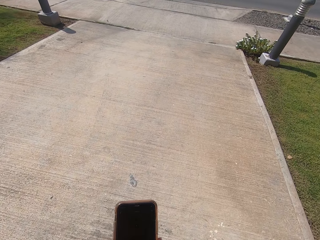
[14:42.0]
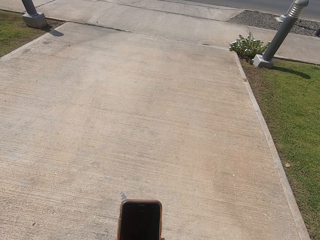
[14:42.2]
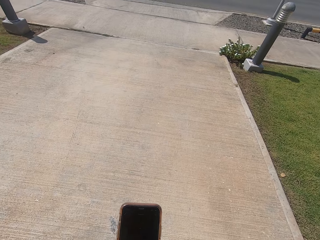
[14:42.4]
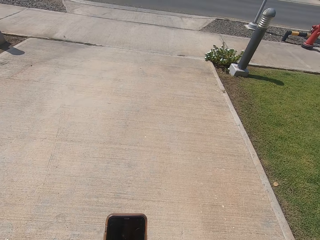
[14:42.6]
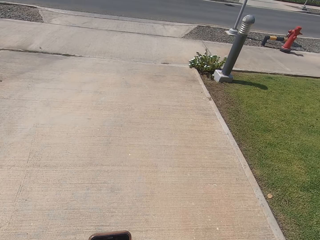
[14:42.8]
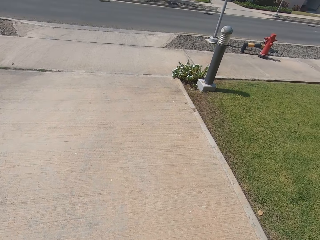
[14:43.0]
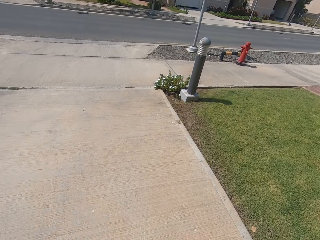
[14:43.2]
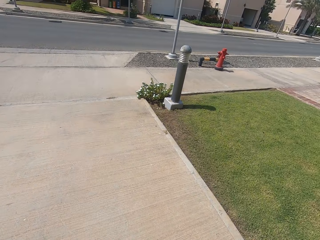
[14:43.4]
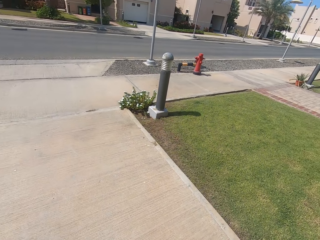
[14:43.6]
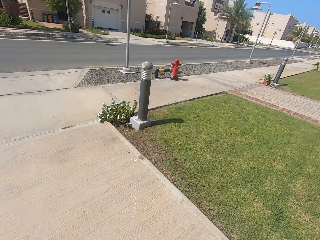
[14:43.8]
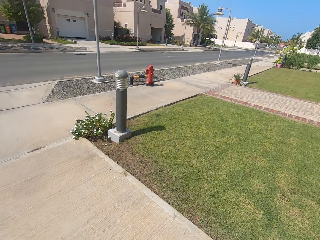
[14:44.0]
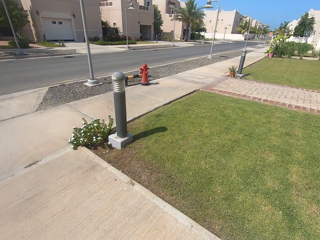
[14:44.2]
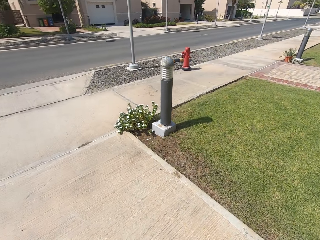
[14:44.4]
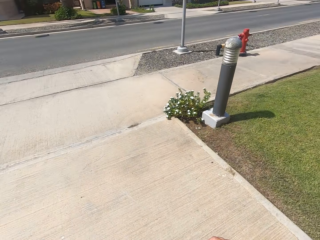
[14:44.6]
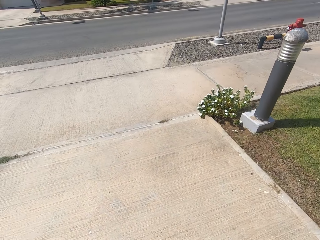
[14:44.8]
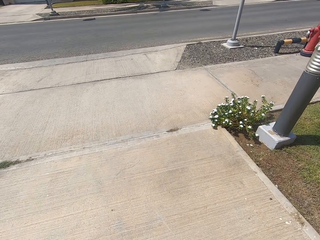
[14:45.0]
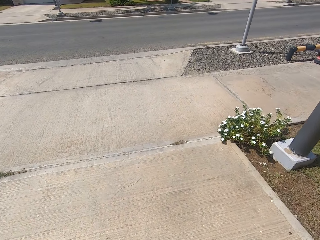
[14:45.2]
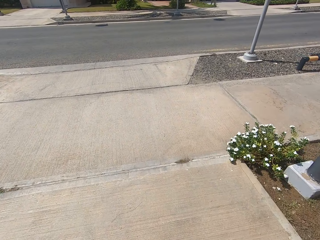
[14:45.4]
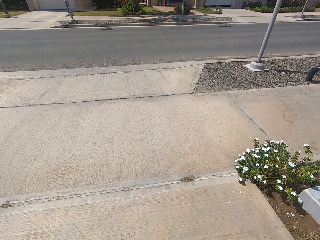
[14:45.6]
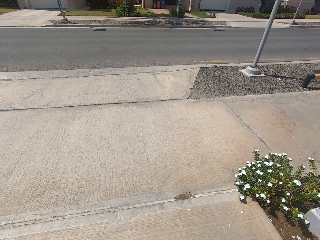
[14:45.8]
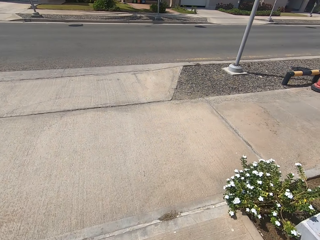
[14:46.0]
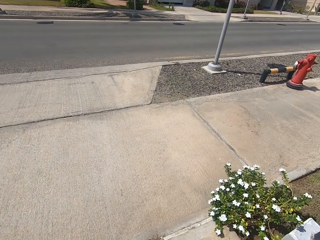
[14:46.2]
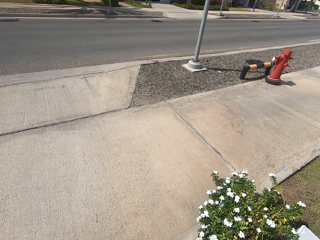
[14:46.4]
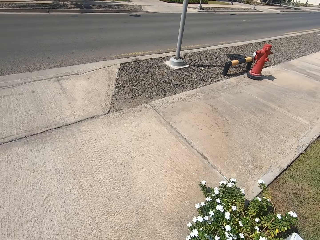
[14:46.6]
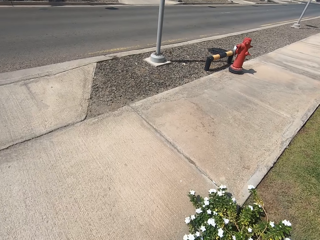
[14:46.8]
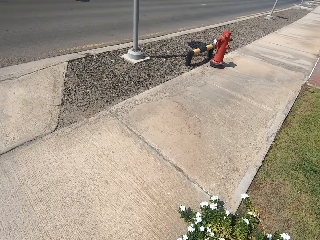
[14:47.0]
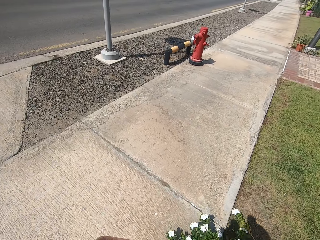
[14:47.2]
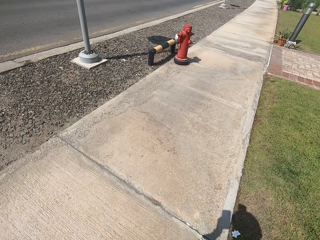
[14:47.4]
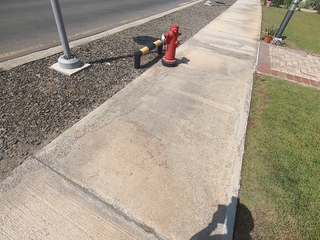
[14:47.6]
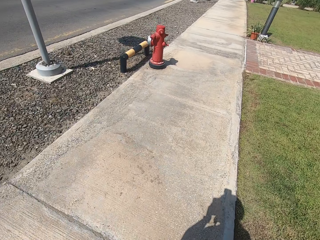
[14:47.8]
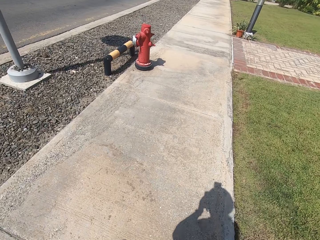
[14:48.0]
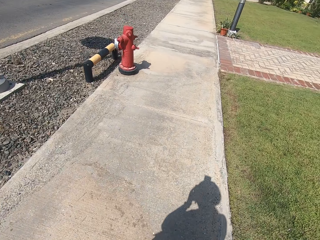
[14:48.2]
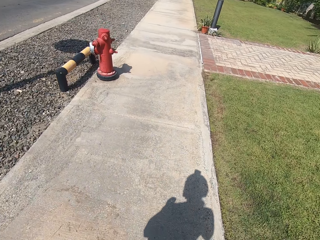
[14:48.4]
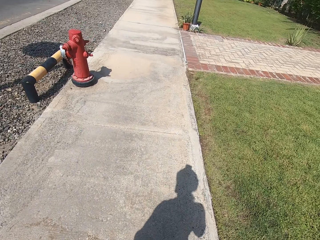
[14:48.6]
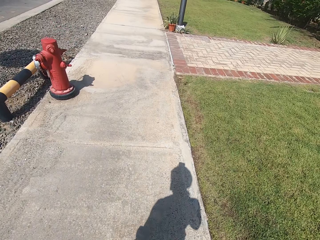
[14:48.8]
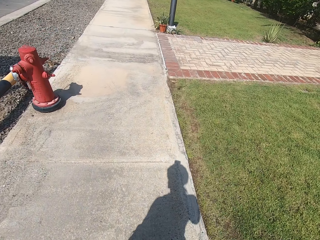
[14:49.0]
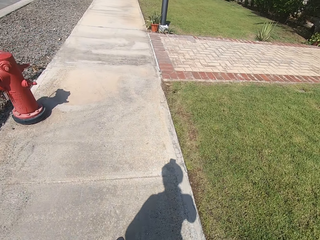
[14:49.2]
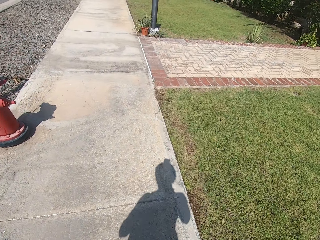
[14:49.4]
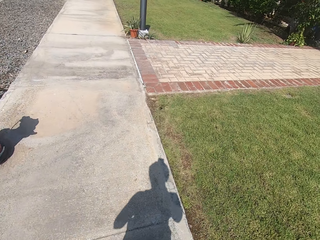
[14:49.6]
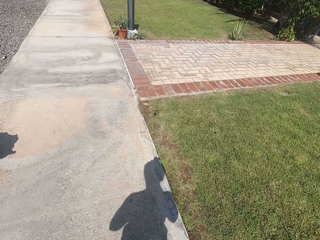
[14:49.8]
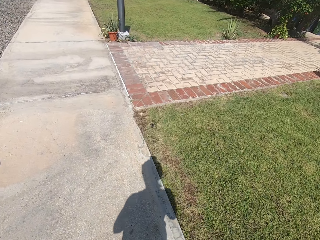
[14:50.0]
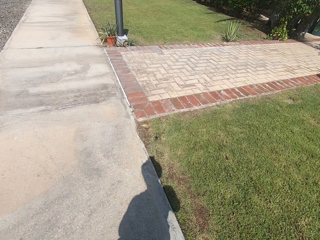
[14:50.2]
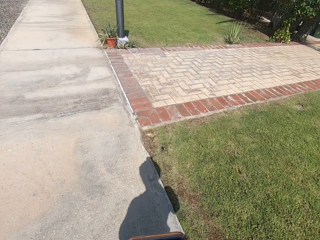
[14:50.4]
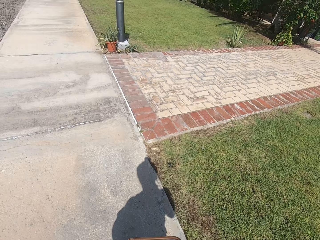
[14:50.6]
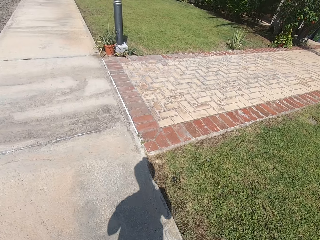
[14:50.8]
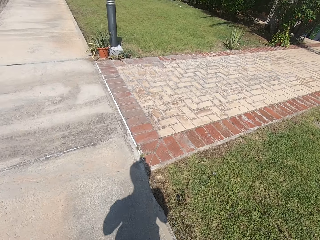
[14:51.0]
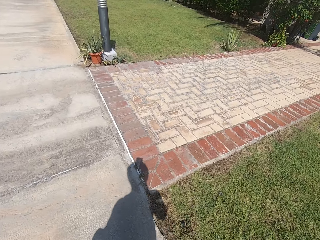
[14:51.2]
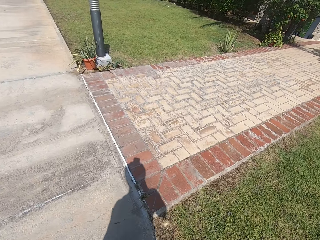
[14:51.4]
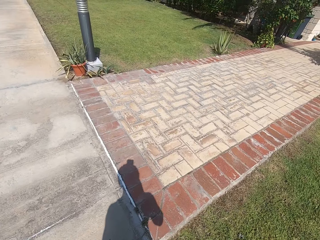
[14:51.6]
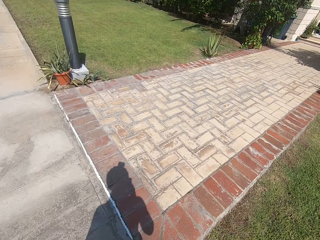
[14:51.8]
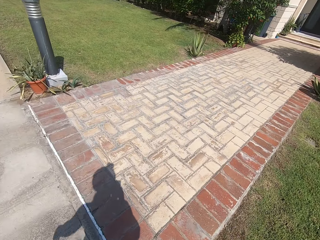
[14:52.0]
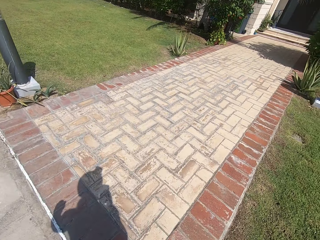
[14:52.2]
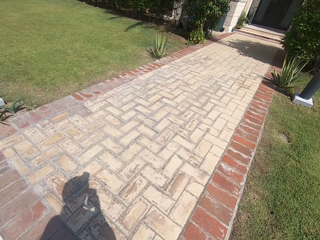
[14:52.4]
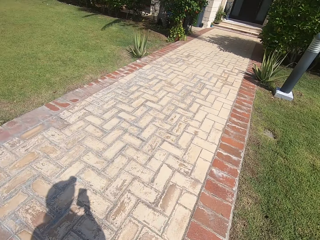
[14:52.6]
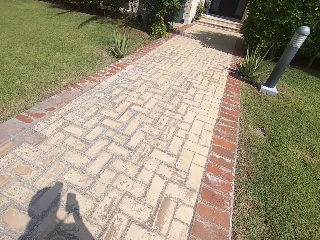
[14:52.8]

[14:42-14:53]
The camera wearer scrolls the phone. They walk away.
